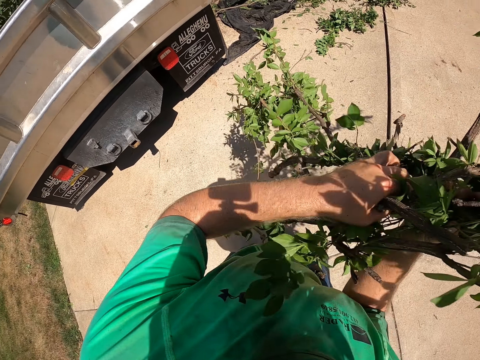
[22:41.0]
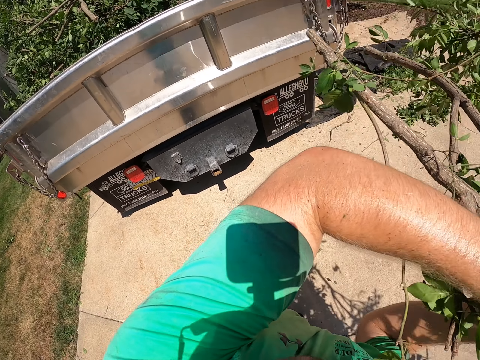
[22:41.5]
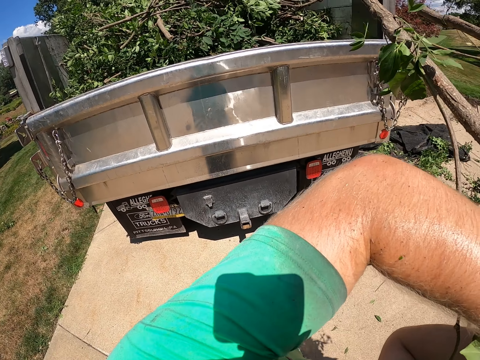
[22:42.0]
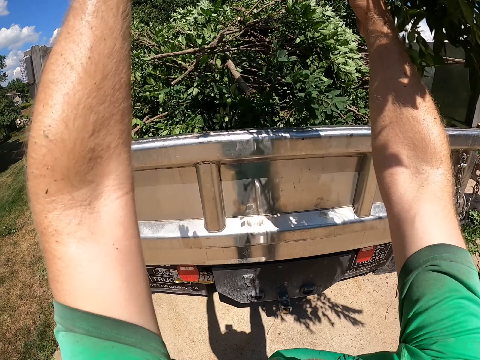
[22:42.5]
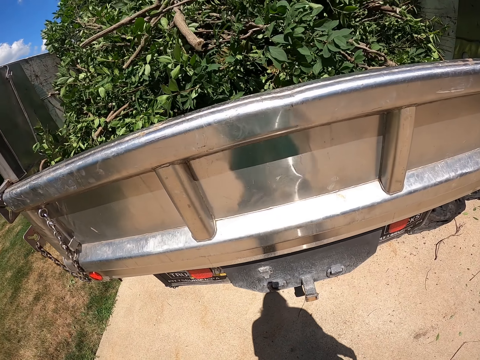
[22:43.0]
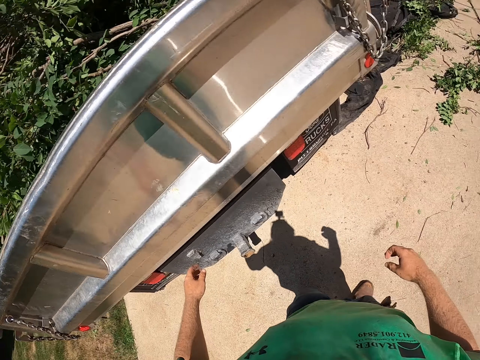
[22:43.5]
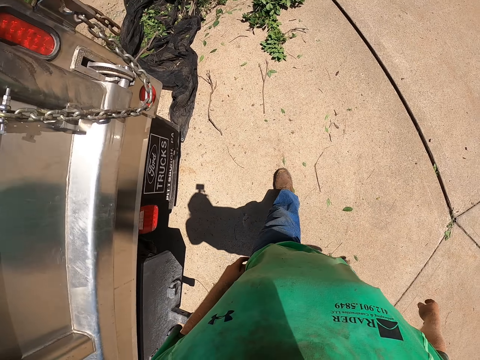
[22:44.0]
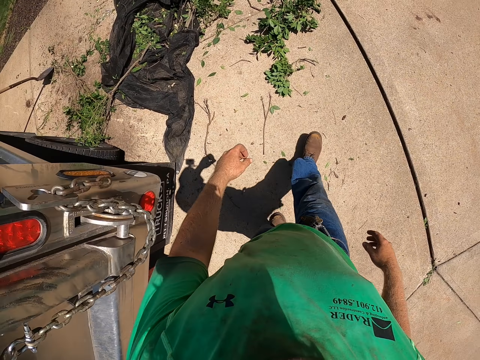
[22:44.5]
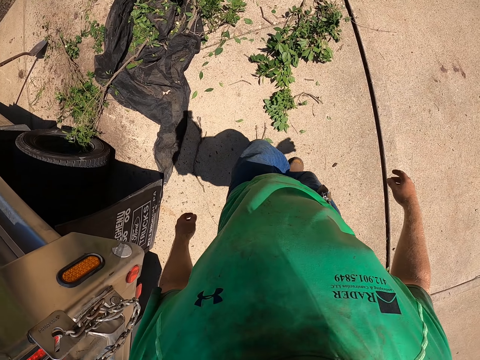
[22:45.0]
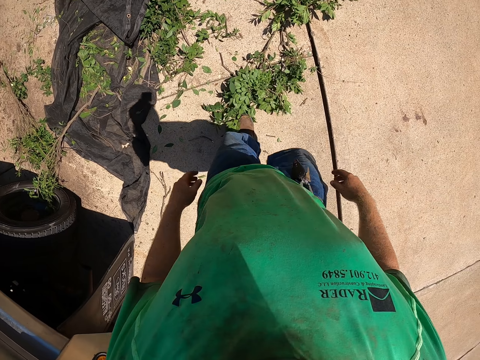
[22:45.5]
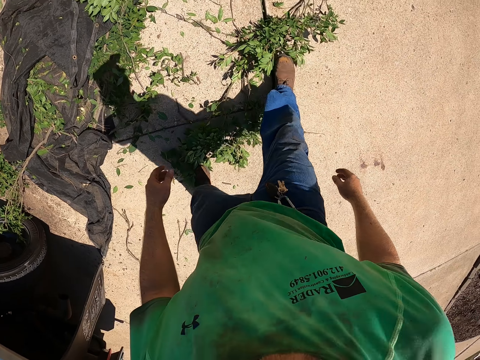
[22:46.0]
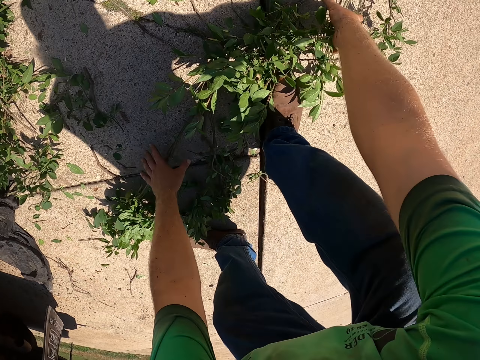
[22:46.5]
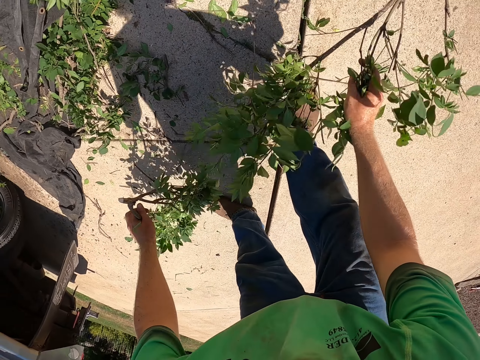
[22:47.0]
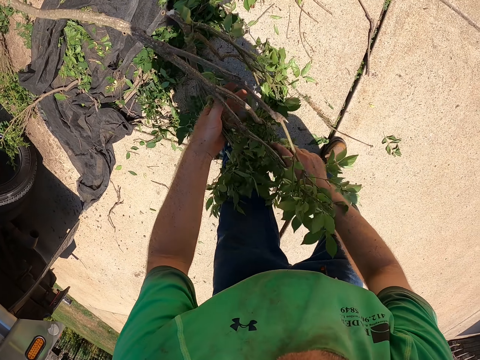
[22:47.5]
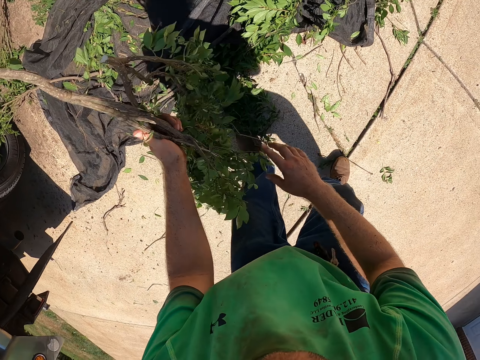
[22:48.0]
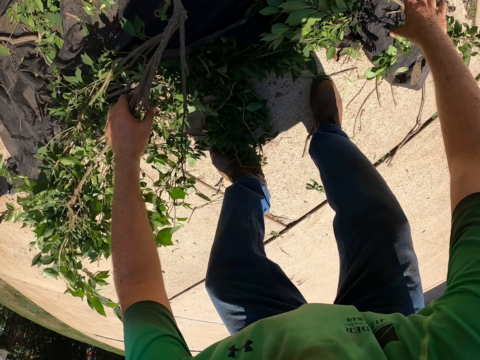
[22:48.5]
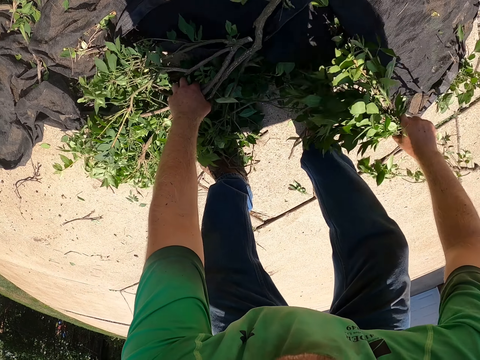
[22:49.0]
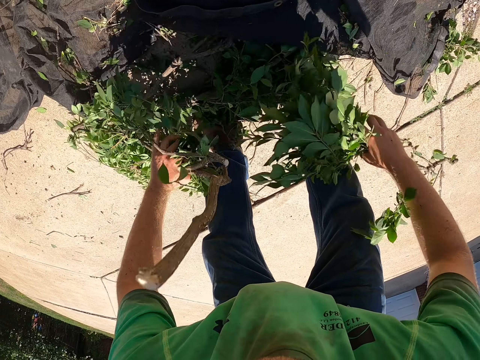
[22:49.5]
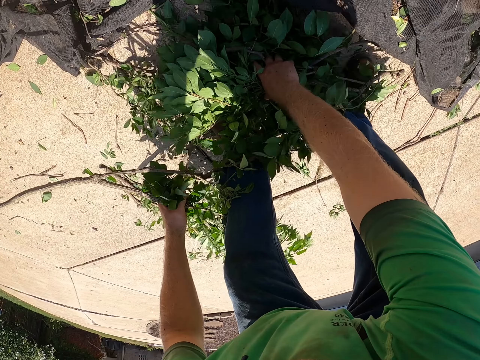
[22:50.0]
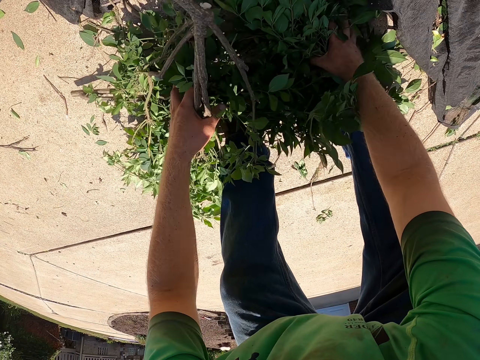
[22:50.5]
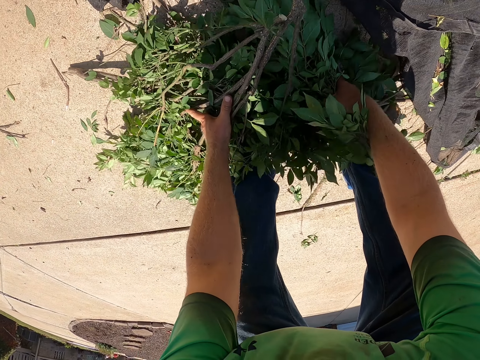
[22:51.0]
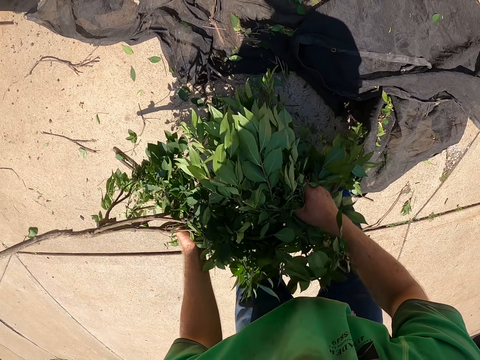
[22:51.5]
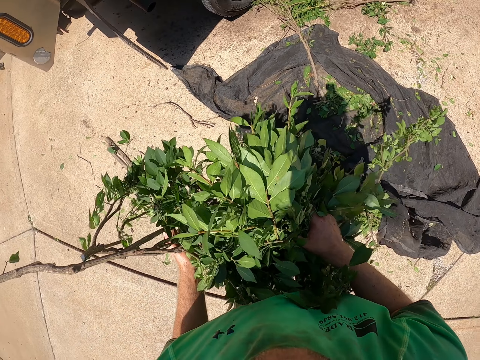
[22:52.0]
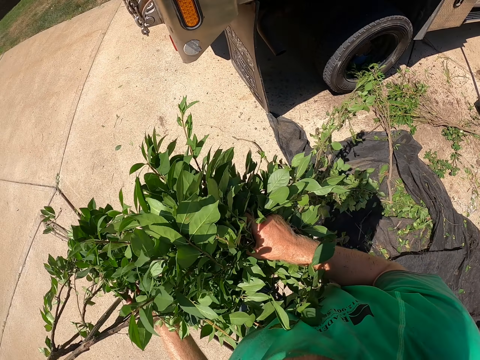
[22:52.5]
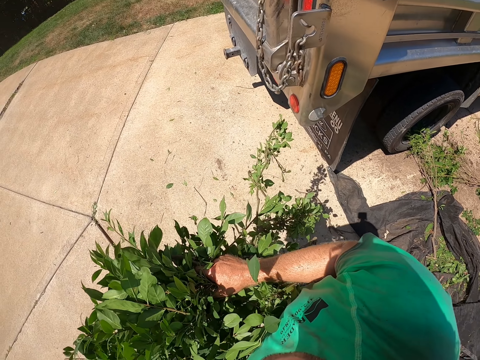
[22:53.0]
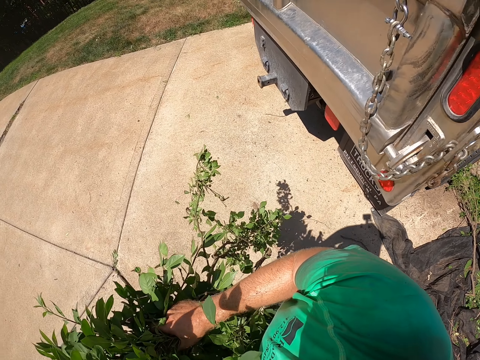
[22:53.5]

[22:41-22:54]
The camera wearer throws the tree branches inside the pickup truck with both his hands. He walks in the compound. He kicks a tree branch on the ground with a boot on his left leg. He takes a tree branch from the ground with his right hand. He takes a tree branch from the ground with his left hand. He passes the tree branch in his right hand to his left hand. He takes a tree branch from the ground with his right hand. He drops the tree branch in his left hand on the ground. He takes the tree branches from the ground with both hands.

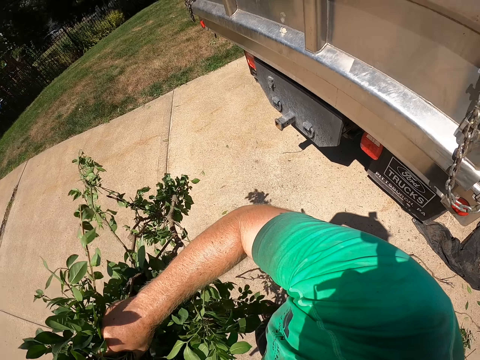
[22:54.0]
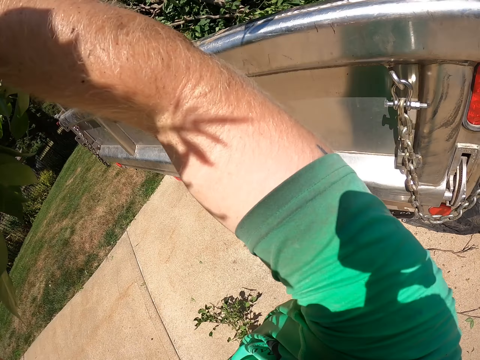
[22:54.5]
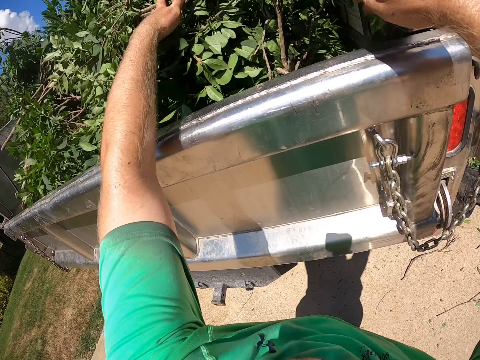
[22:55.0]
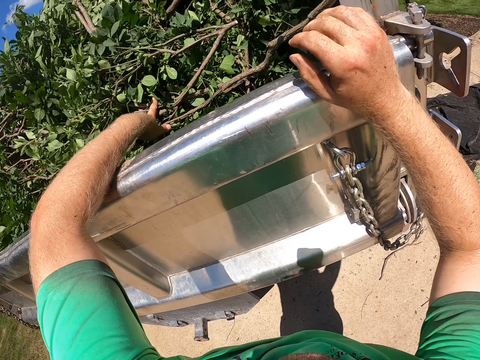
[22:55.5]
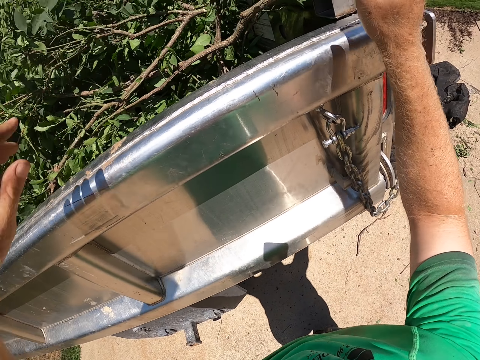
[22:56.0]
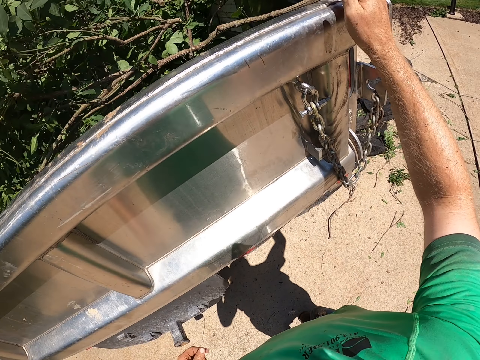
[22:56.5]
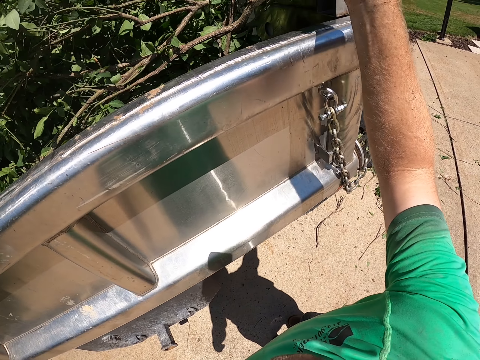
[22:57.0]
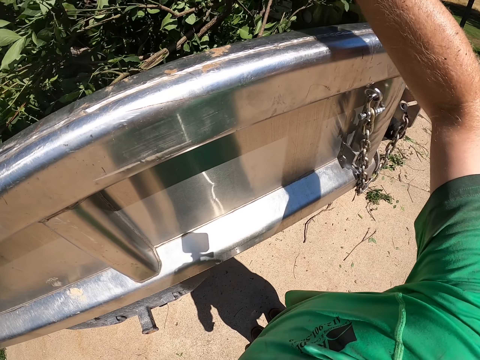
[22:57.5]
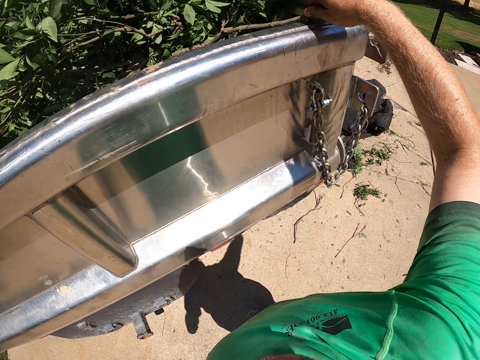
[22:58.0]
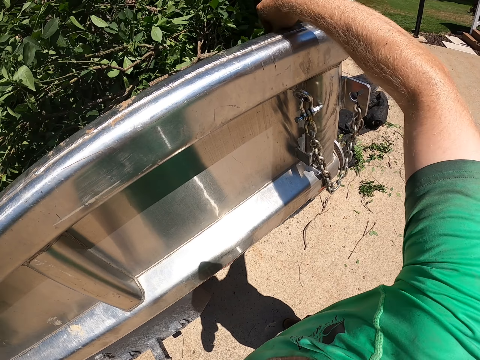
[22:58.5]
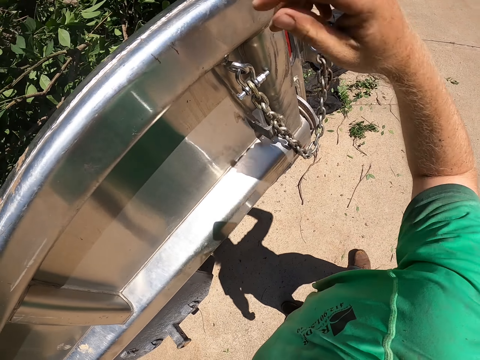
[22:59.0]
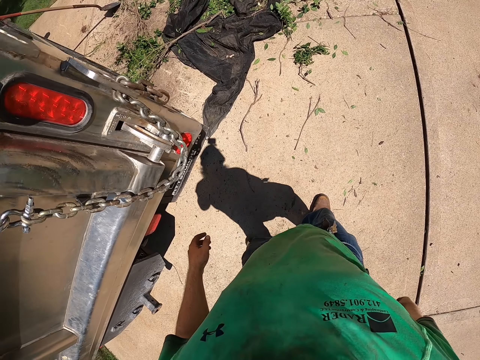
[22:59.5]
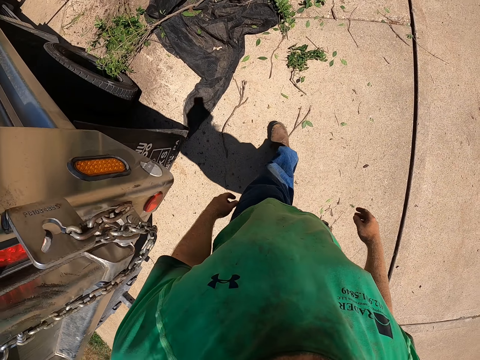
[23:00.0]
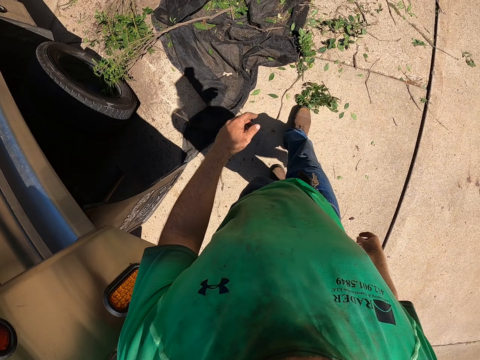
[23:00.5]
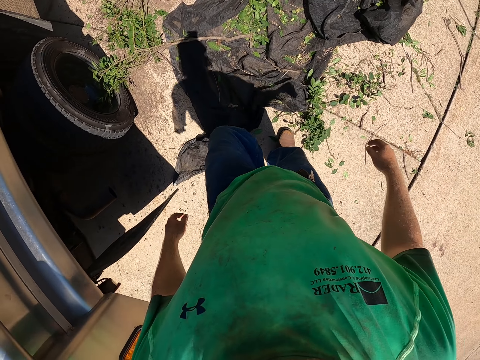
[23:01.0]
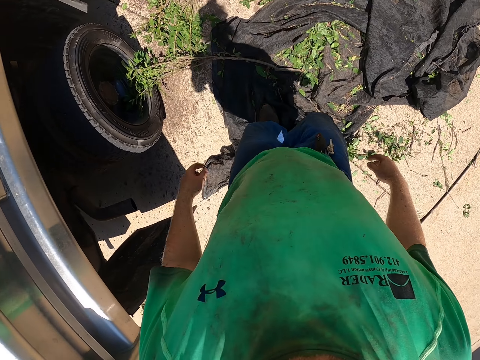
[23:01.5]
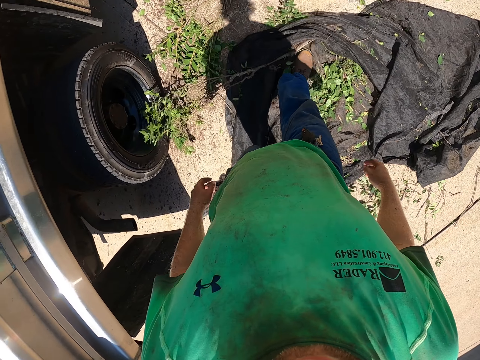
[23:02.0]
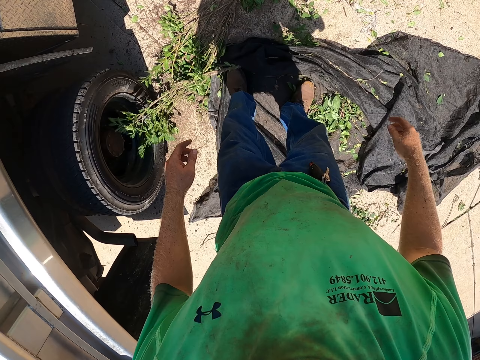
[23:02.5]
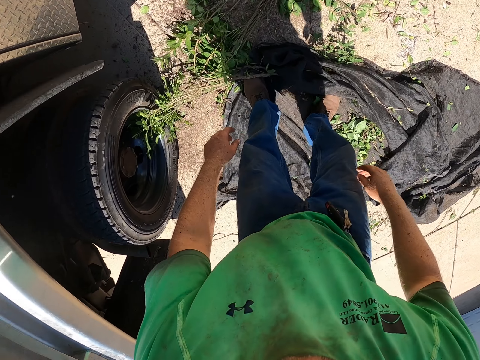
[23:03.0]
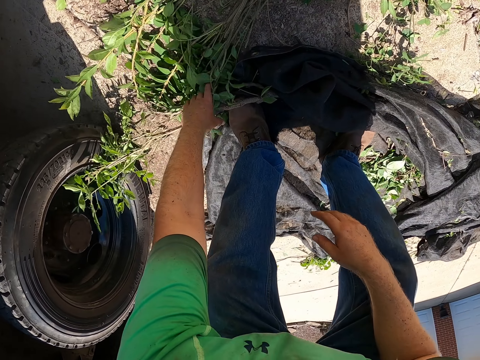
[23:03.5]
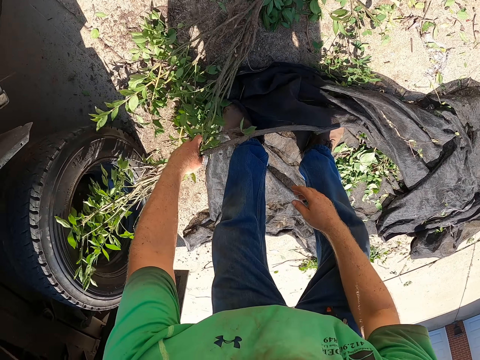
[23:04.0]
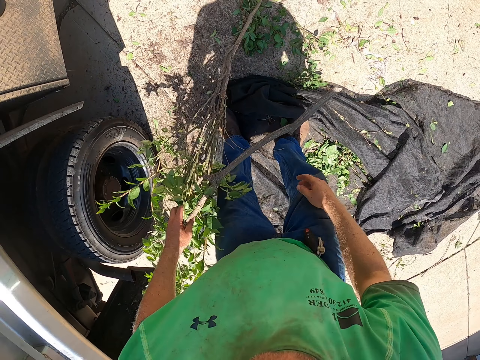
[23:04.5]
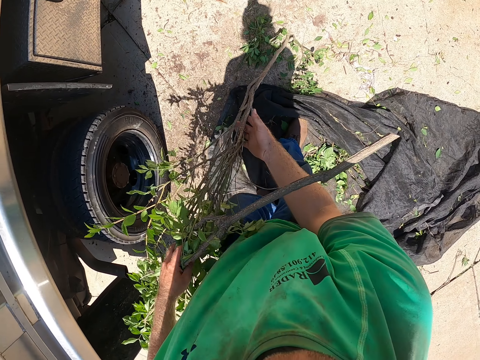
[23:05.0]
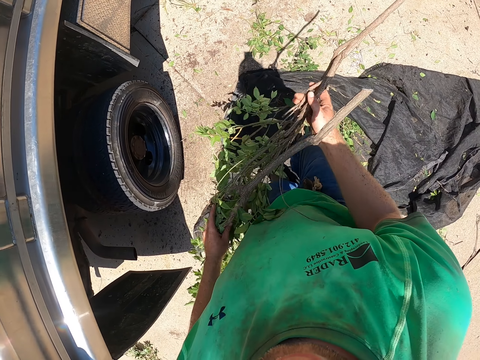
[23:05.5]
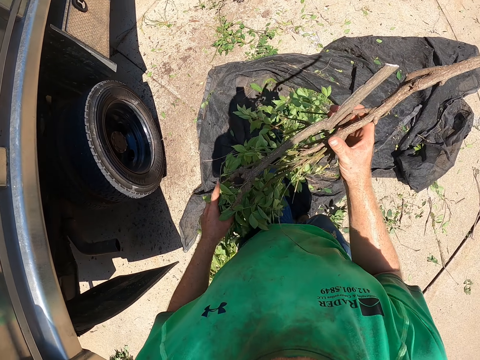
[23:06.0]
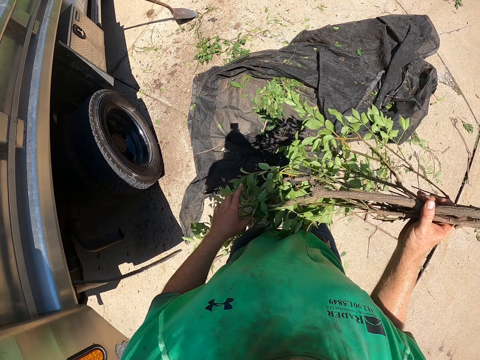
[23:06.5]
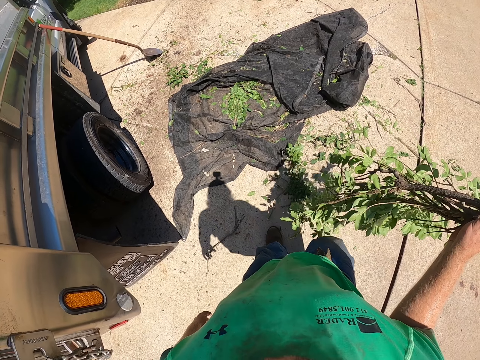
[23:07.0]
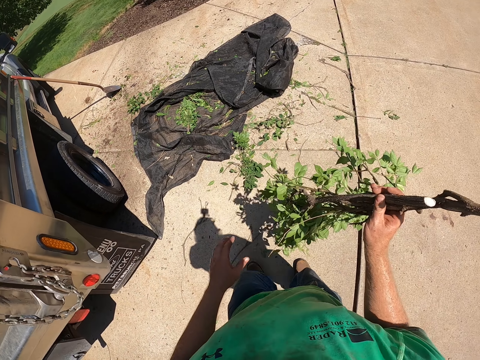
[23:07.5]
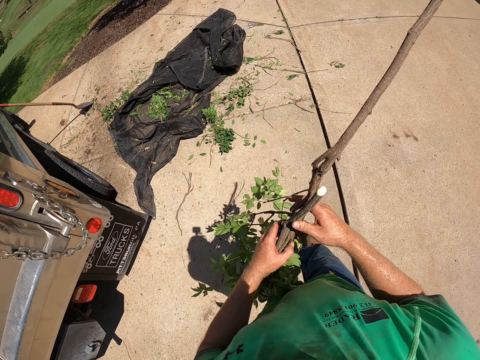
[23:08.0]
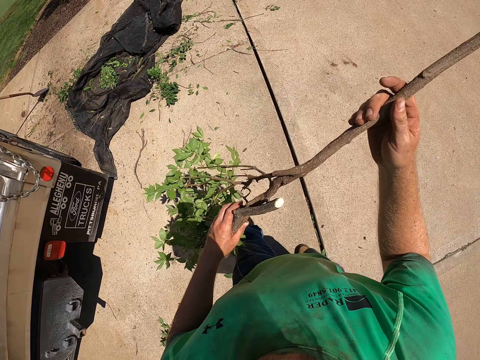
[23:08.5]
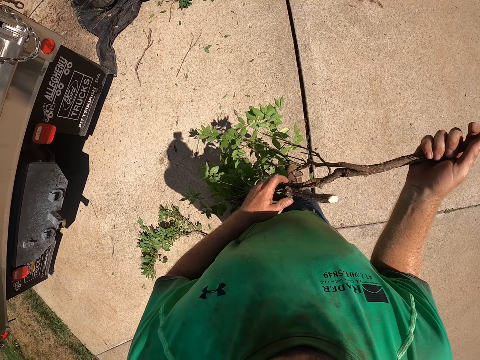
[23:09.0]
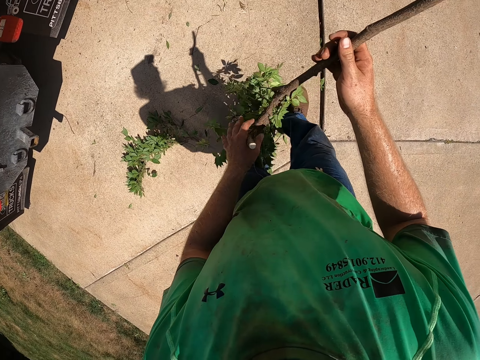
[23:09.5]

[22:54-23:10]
The camera wearer throws the tree branches in both hands into the truck. He presses down the tree branches in the truck with his left hand. He places his right hand on the truck. He presses down the tree branches in the truck with his right hand. He walks. He kicks a tree branch on the ground with a boot on his right leg. He kicks a tree branch on the ground with the boot on his left leg. He takes a tree branch from the ground with his left hand. He holds the tree branch with both hands. He passes the tree branches in his left hand to his right hand. He passes the tree branches in his right hand to his left hand.
